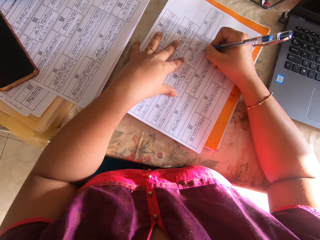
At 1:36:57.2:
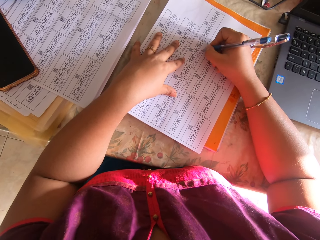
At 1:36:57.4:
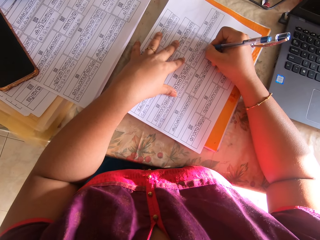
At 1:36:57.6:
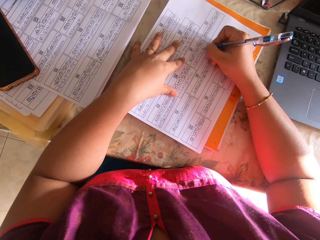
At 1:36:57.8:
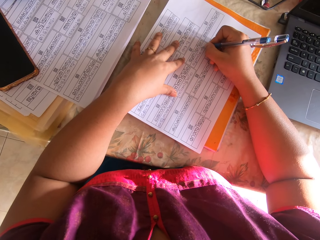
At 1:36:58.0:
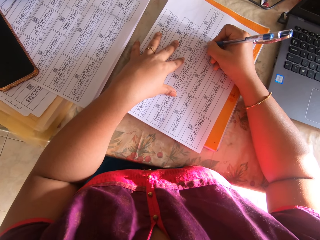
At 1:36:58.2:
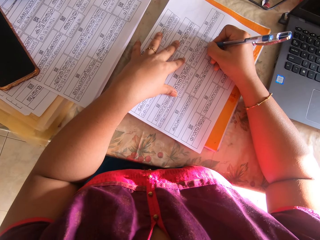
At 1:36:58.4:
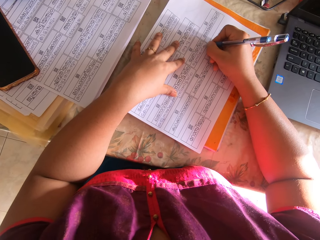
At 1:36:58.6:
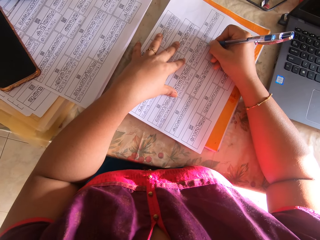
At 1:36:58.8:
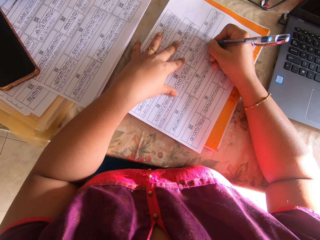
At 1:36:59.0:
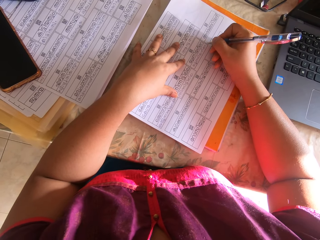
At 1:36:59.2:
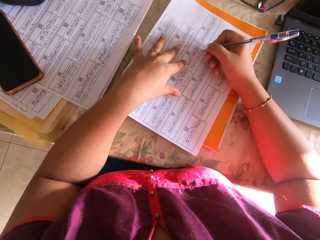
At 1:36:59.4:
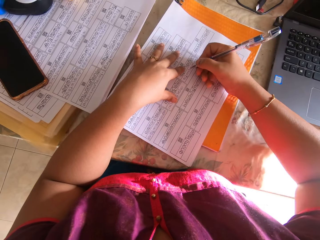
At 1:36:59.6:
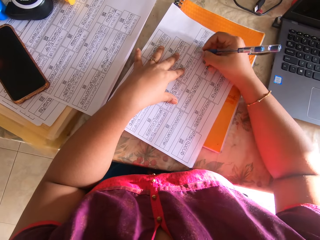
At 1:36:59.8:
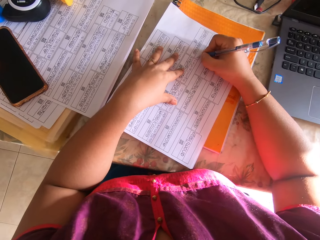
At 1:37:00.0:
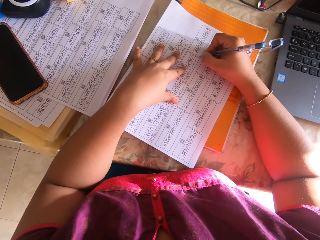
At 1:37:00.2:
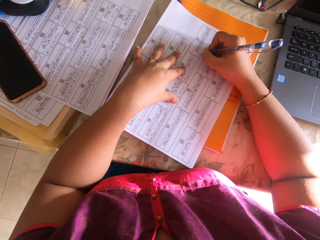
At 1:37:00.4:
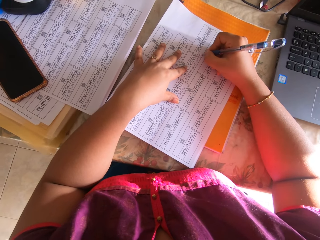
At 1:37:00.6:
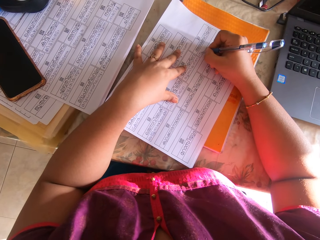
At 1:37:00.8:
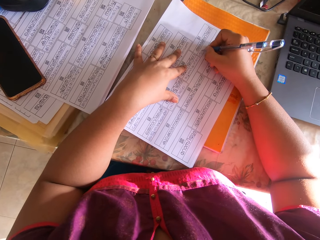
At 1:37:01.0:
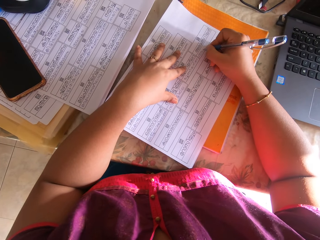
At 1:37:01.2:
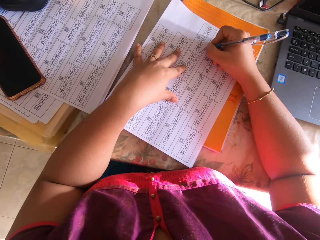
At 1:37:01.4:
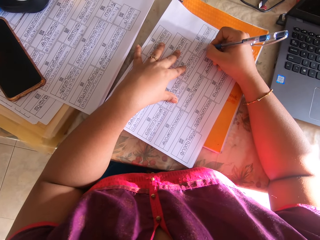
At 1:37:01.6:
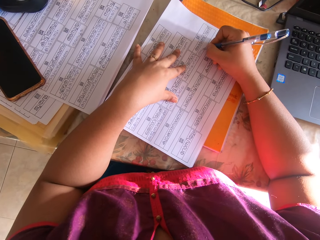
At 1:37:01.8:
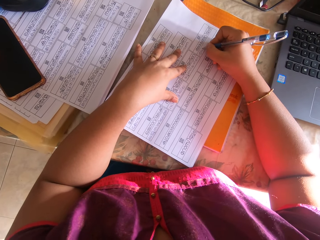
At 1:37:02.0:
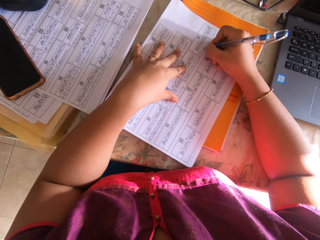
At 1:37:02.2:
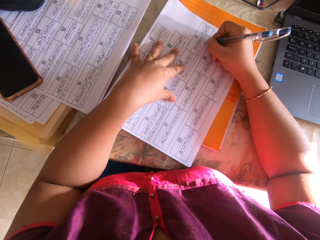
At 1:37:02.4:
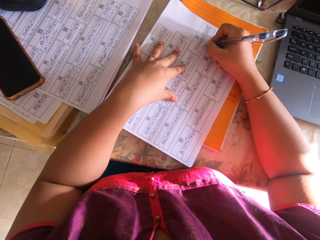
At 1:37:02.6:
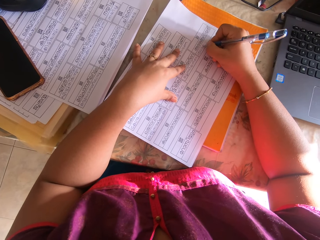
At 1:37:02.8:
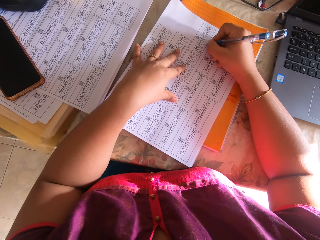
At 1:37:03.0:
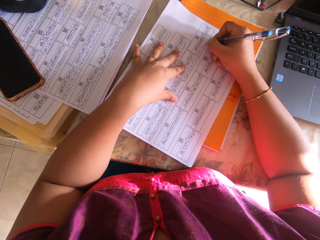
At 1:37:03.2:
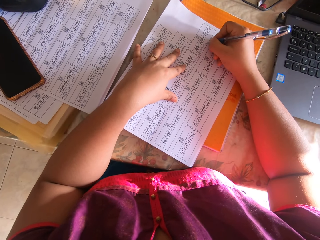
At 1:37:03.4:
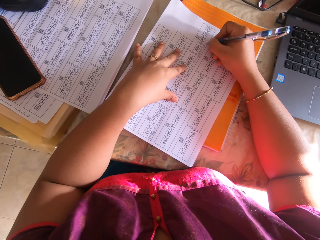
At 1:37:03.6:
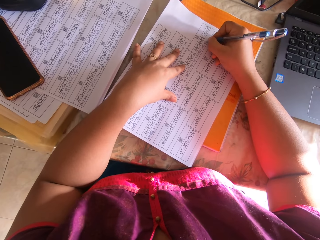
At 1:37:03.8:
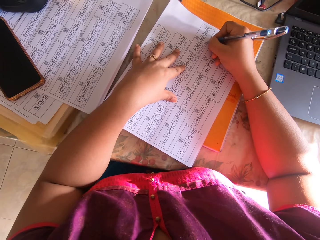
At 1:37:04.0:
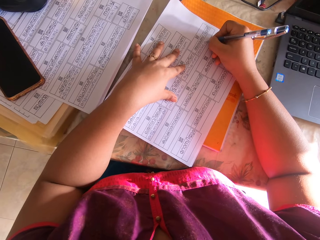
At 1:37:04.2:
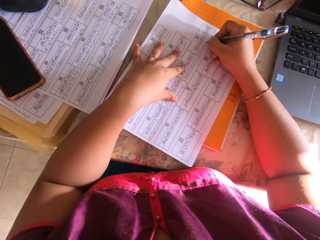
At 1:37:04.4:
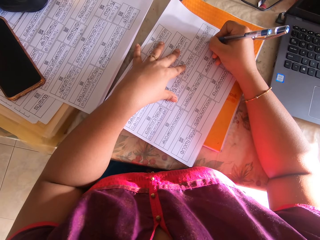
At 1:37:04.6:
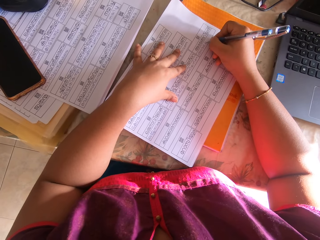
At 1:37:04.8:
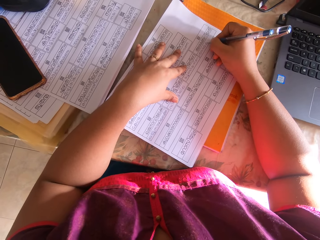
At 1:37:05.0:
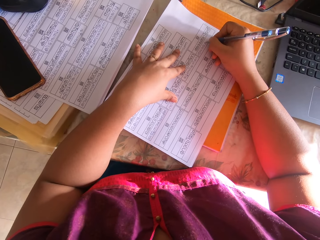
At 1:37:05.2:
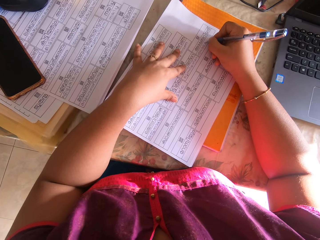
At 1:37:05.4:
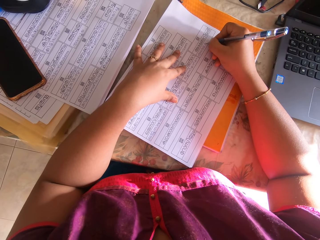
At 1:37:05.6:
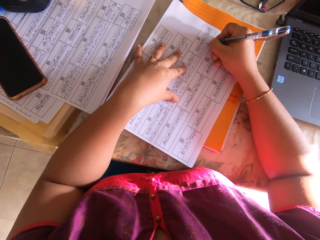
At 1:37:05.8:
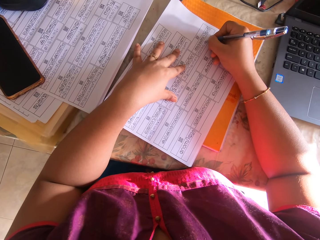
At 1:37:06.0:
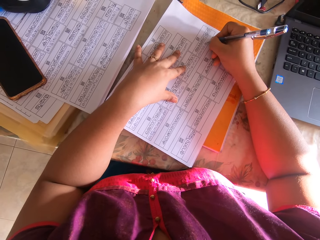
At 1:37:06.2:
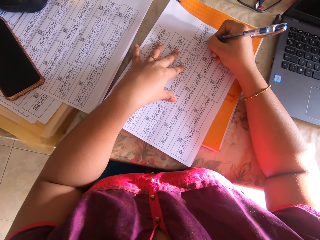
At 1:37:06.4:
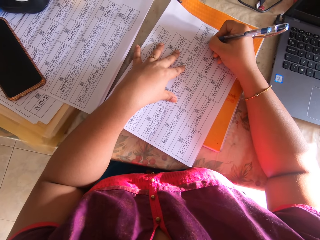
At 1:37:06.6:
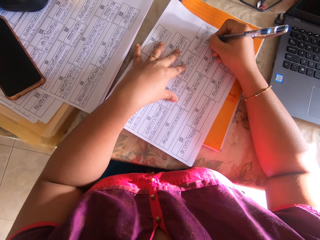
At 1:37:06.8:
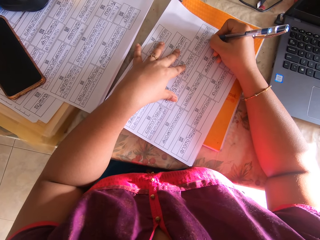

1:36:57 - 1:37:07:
The camera wearer lifts her left hand from the papers. She shifts the papers on the book with her right hand. She holds the papers on the book with her left hand. She writes on the paper with the pen with her right hand.

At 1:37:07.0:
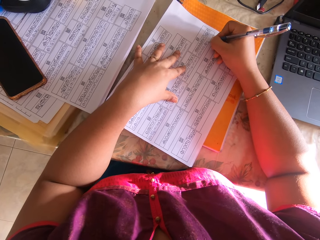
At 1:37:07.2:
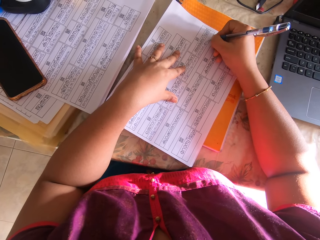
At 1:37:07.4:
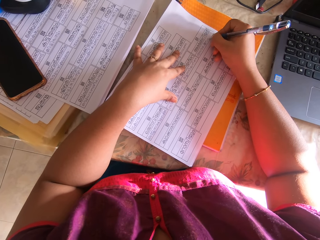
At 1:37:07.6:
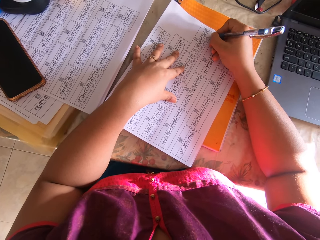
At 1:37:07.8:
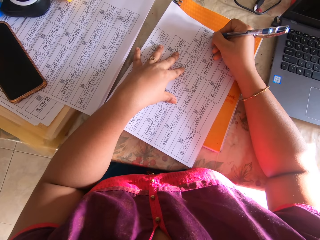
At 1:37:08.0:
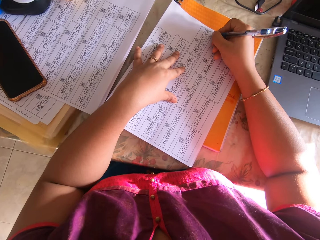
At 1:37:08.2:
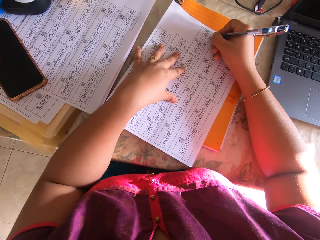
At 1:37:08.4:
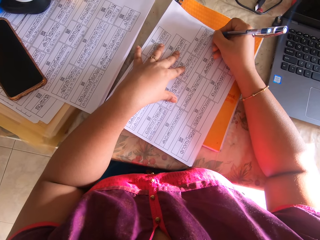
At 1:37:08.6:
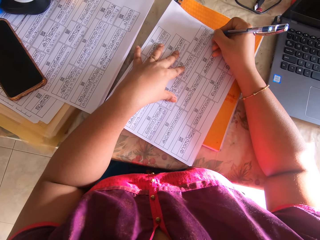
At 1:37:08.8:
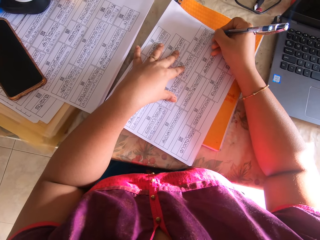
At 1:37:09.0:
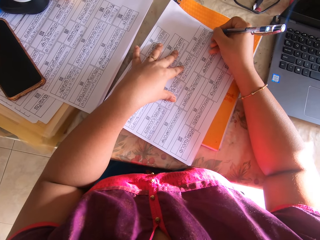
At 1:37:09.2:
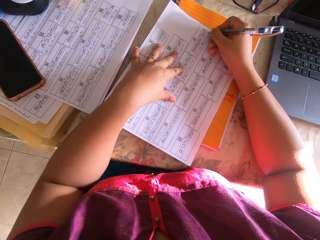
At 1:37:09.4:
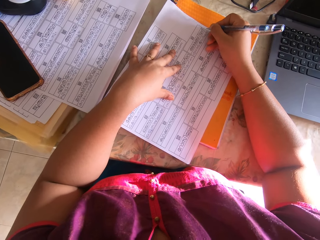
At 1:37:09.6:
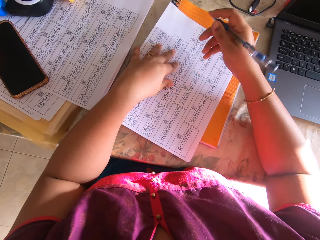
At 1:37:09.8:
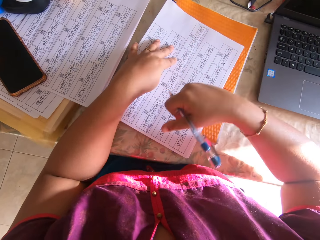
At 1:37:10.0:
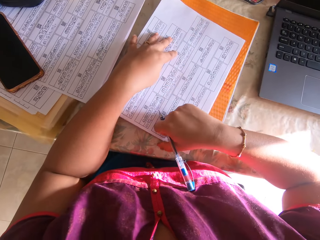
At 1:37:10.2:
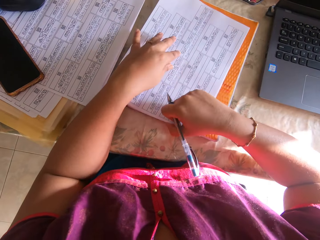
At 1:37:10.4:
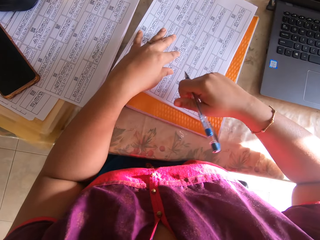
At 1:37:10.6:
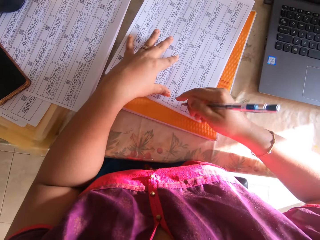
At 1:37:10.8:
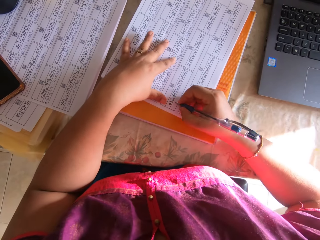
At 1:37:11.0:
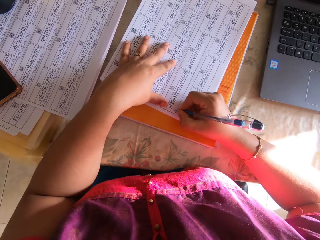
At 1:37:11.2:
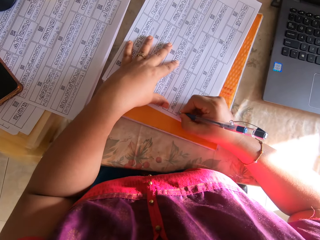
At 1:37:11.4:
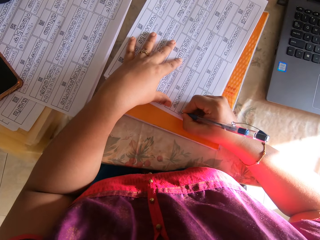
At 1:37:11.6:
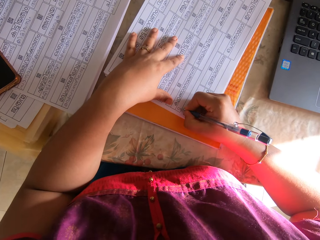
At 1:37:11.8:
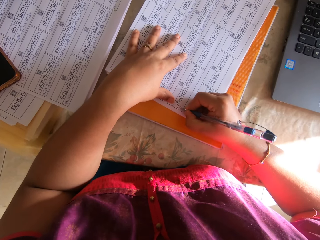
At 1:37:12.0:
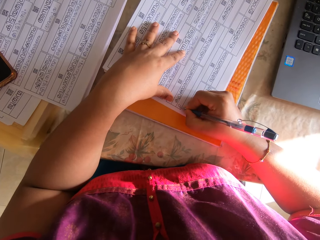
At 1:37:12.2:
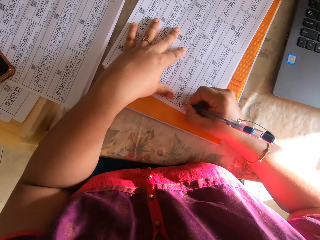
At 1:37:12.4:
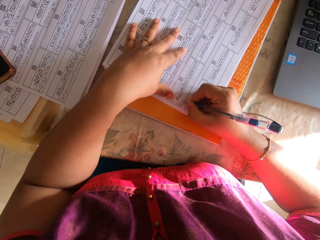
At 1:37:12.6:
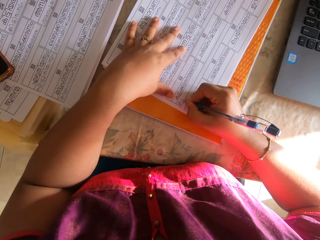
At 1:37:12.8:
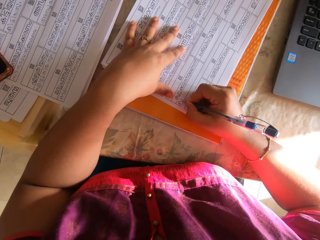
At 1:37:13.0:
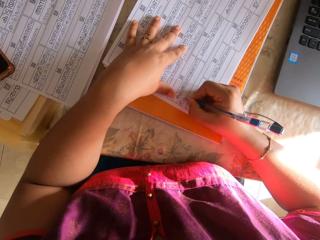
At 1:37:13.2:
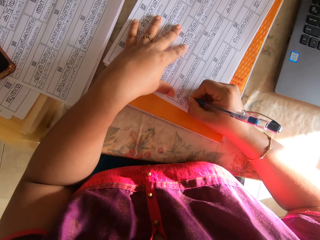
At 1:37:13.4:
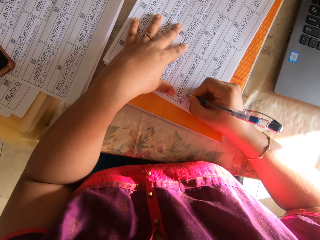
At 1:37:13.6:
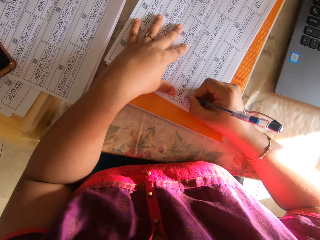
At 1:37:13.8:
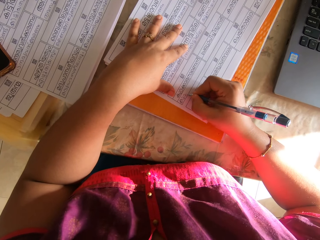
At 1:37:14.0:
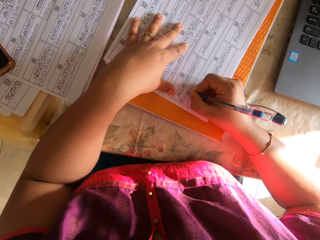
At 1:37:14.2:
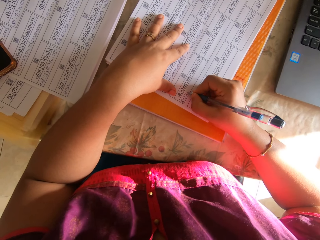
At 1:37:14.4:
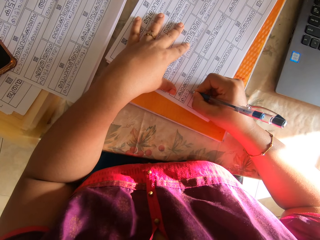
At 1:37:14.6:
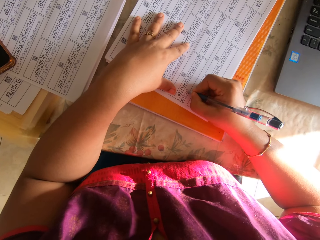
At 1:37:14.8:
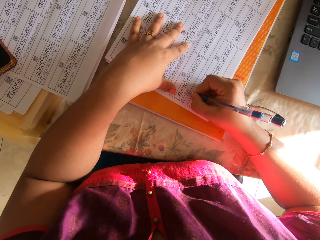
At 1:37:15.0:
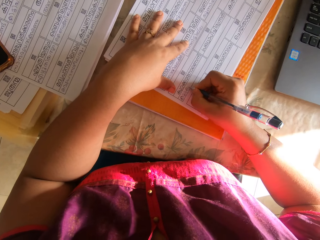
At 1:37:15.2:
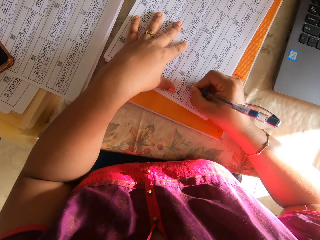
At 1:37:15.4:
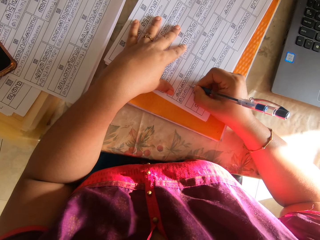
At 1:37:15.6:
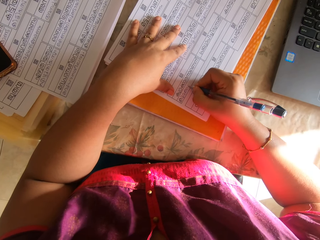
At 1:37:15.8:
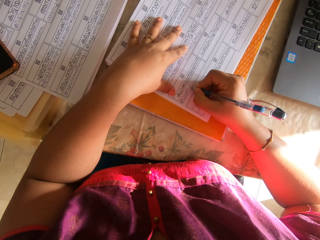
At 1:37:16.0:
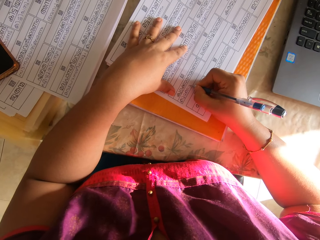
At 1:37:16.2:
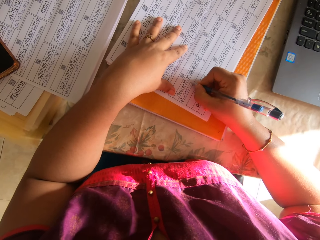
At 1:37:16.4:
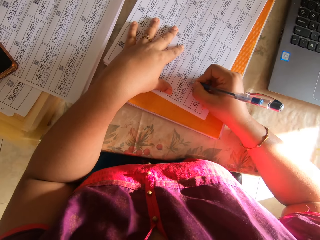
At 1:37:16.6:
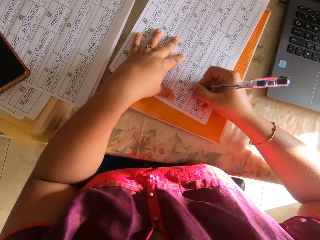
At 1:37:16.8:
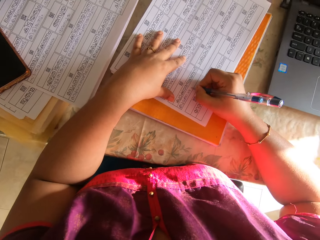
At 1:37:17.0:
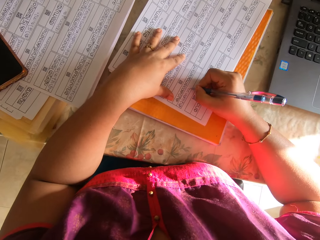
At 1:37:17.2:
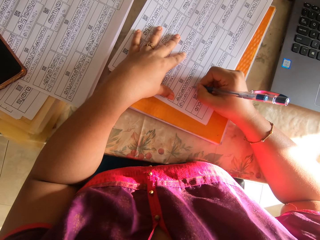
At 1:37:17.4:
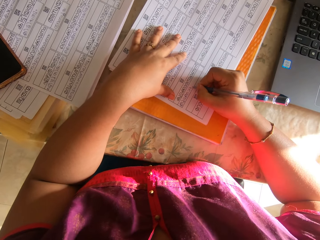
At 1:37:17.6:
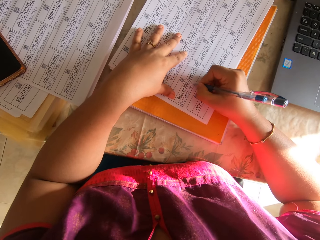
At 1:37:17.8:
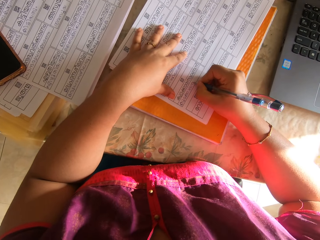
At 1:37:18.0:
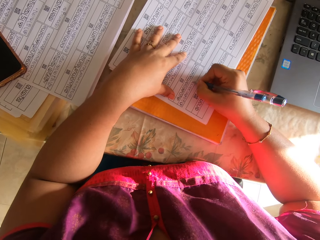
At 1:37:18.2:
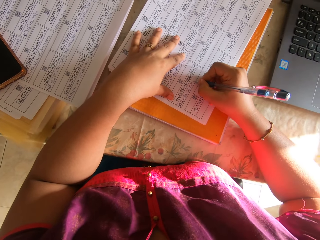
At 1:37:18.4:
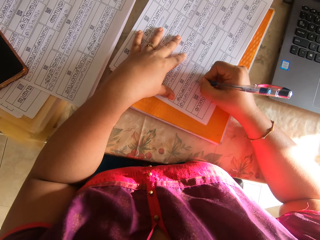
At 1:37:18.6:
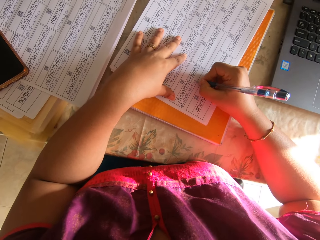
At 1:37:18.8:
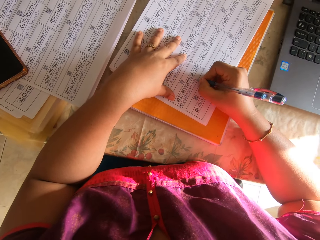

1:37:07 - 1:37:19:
The camera wearer lifts her left hand from the papers. She shifts the papers on the book with her right hand. She holds the papers on the book with her left hand. She writes on the paper with the pen with her right hand.
